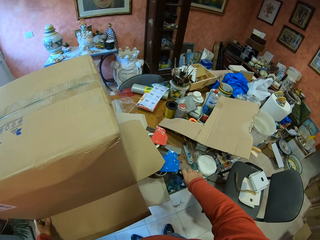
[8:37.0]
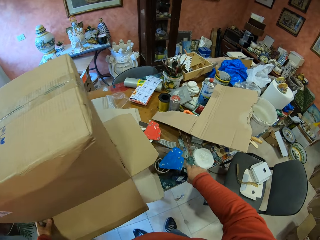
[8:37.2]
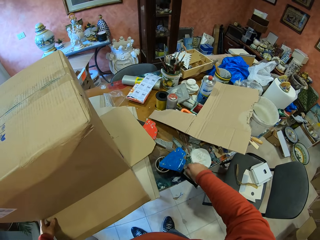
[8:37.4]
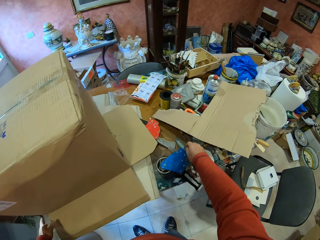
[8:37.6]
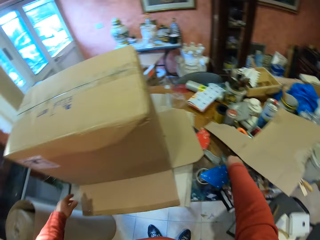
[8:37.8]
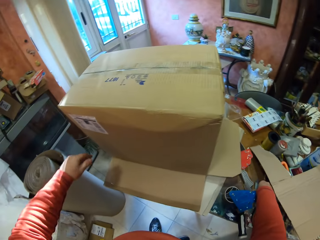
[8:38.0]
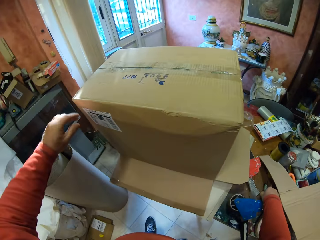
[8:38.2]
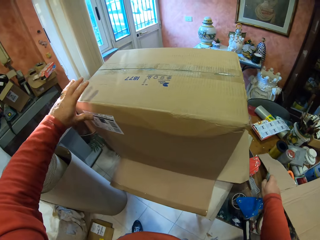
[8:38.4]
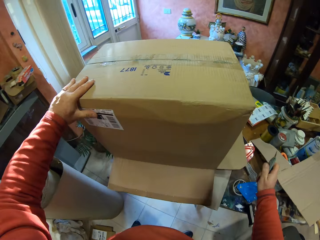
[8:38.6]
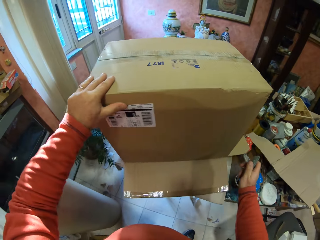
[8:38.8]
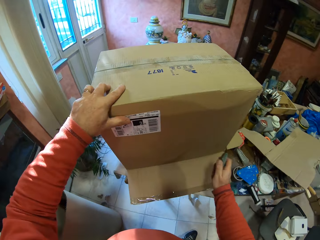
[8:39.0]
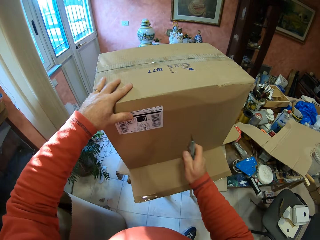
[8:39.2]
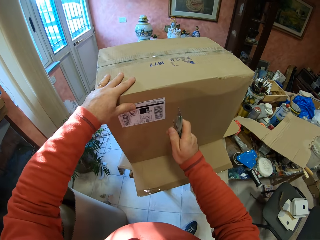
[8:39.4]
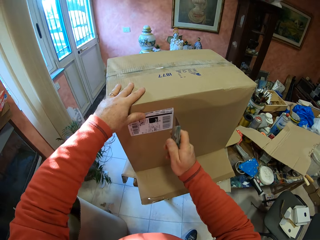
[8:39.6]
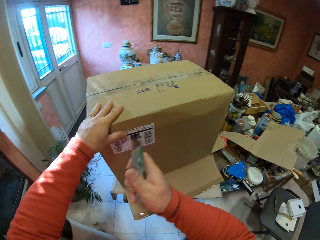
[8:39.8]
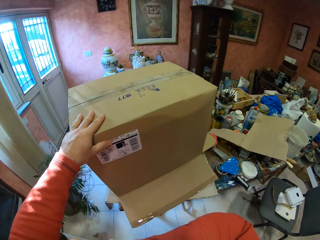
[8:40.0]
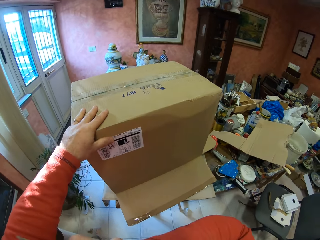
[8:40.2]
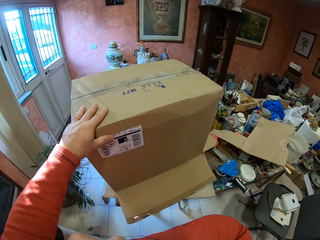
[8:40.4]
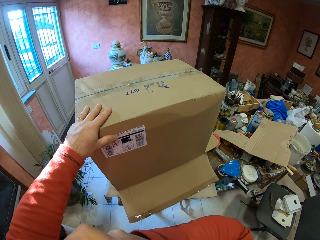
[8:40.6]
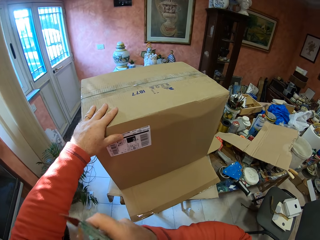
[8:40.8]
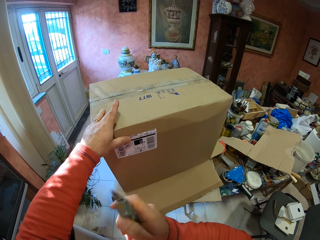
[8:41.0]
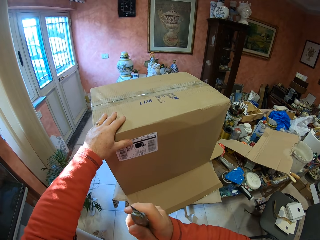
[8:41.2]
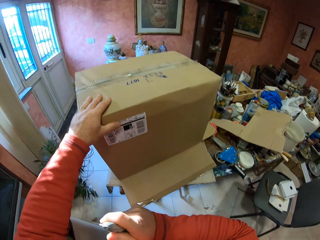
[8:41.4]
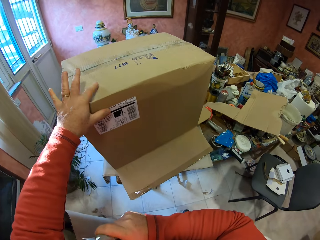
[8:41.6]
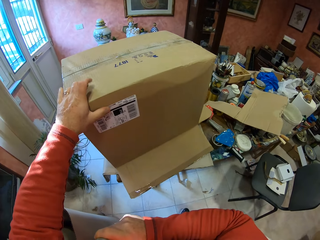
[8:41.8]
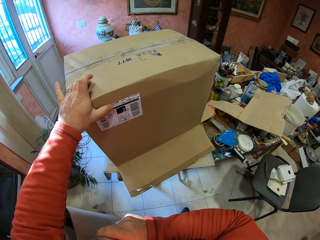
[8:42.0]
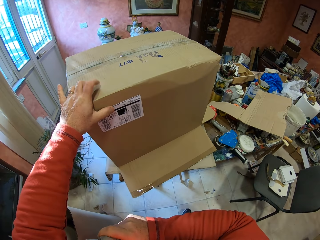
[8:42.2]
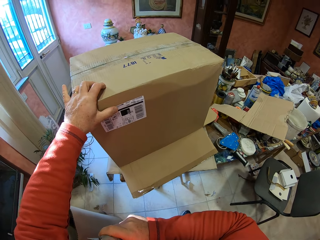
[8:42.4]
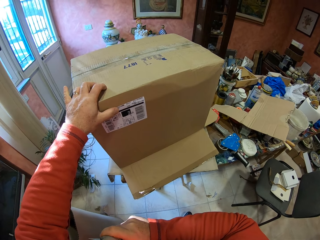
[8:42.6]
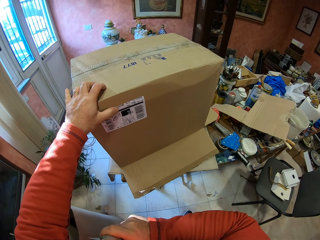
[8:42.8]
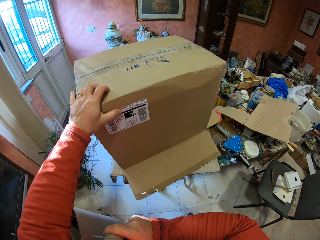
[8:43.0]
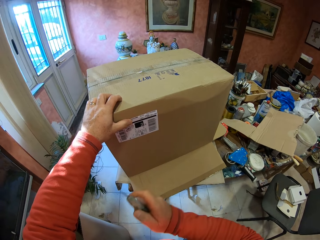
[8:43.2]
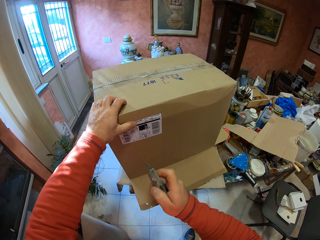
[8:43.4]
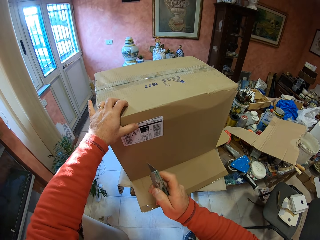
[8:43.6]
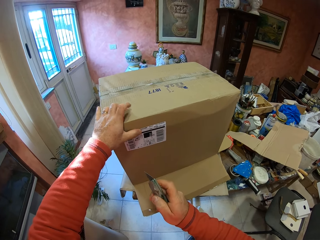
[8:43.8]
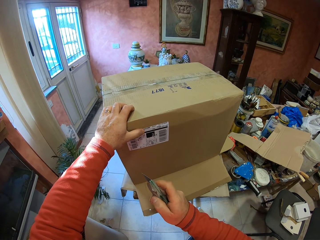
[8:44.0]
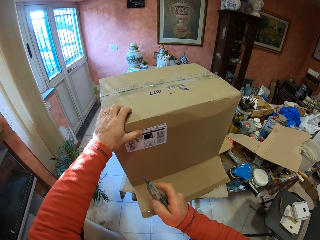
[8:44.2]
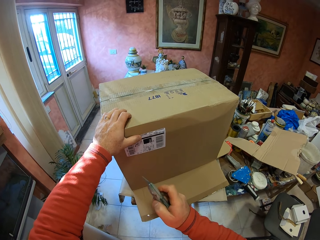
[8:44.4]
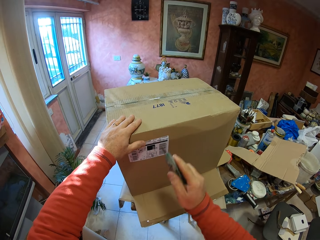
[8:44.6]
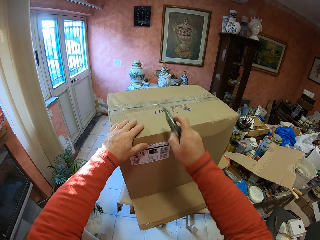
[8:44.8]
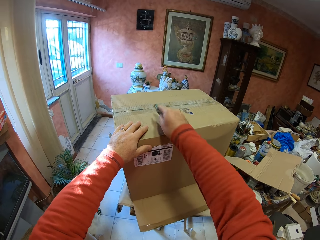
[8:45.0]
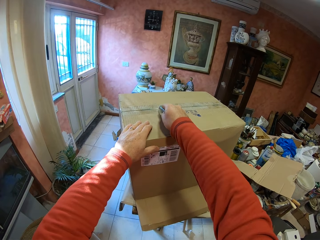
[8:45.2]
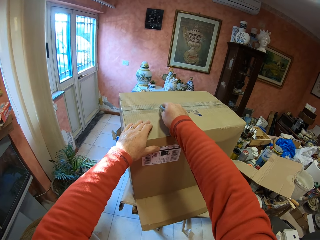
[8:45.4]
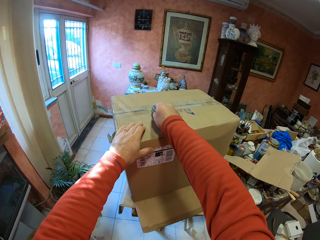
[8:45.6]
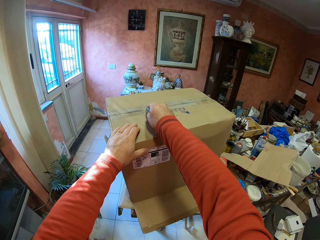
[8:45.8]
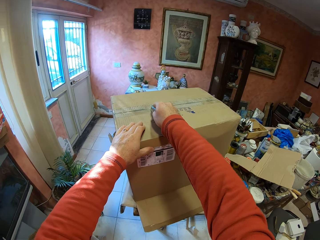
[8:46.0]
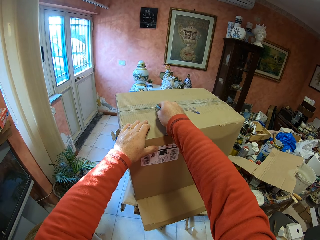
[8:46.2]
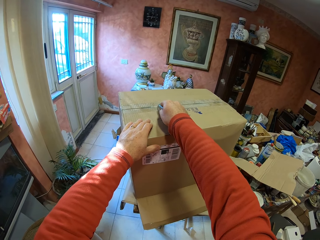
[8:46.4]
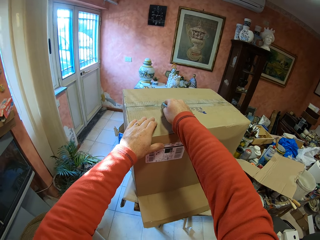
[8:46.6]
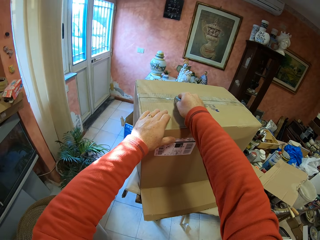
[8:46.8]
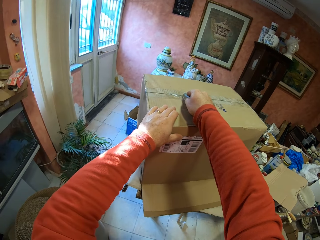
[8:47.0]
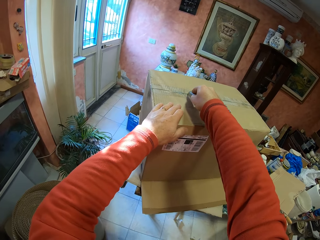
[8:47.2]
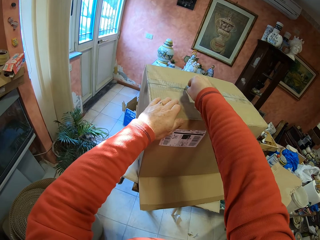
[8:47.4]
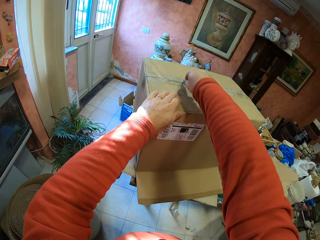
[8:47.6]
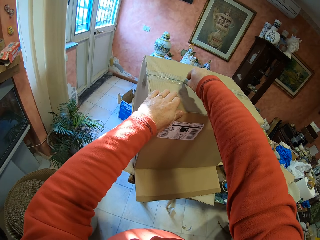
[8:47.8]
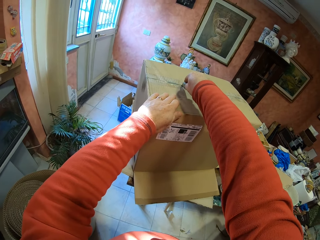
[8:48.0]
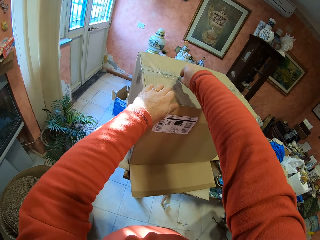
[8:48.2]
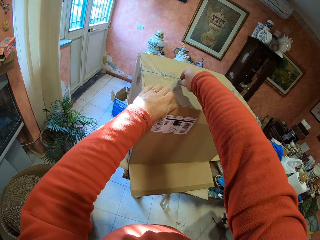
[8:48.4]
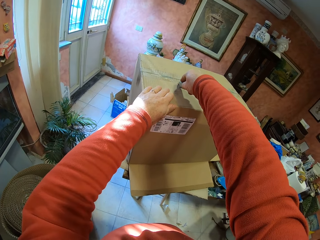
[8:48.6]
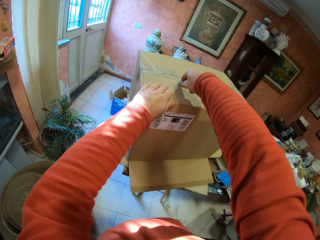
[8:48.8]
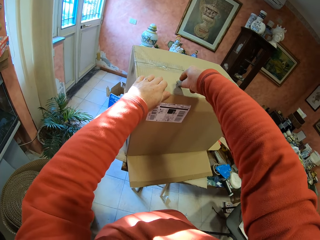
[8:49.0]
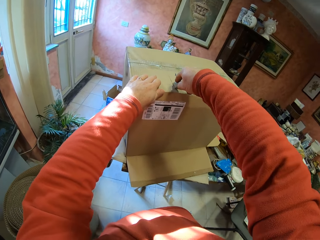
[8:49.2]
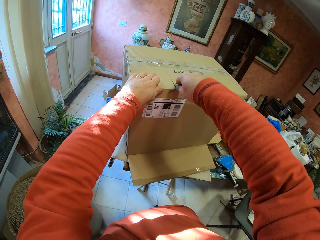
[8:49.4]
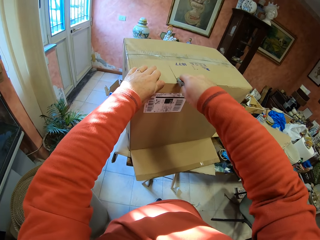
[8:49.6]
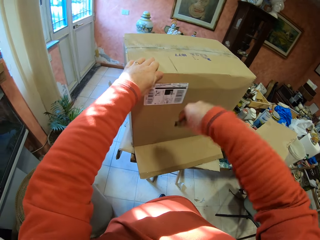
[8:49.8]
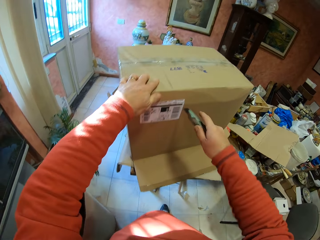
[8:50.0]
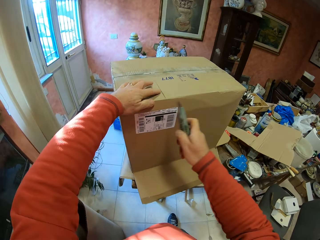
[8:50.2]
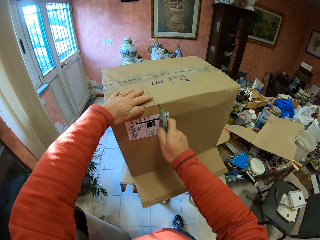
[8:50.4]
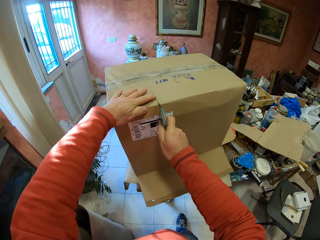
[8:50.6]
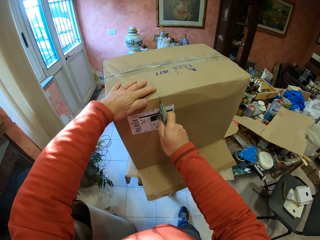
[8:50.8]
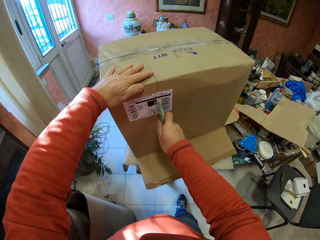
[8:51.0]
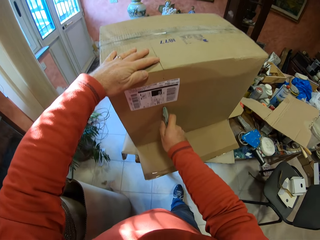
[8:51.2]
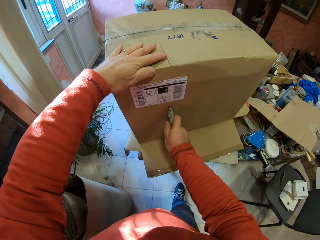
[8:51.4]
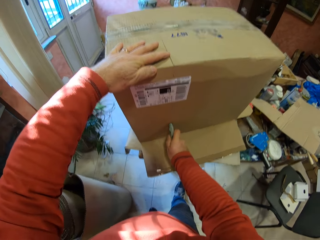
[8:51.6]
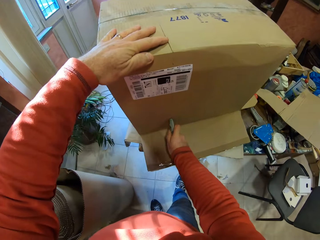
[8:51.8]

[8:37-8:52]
The camera wearer places the carton box on the table. He pushes the handled tape dispenser on the table. He picks up the utility knife on the table. He holds the carton box with his left hand. He moves his right hand. He hits the carton box with his fingers. He looks at the box. He cuts the carton box with the utility knife.

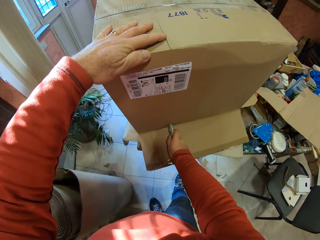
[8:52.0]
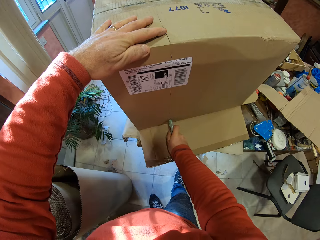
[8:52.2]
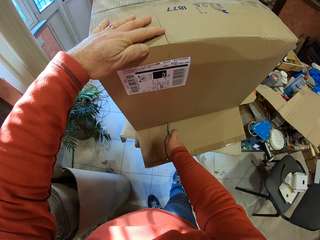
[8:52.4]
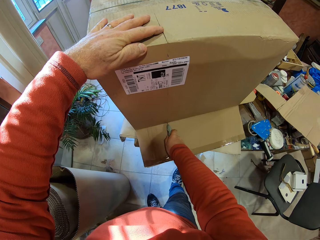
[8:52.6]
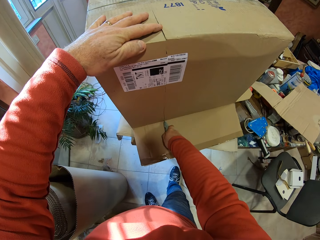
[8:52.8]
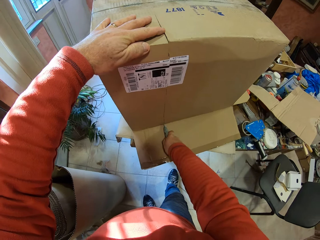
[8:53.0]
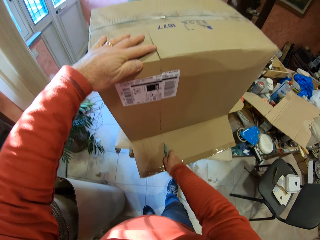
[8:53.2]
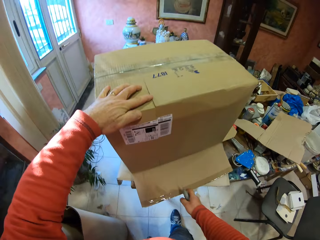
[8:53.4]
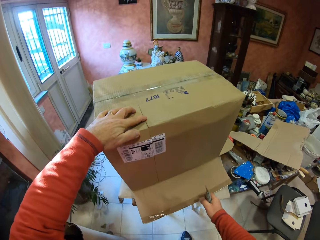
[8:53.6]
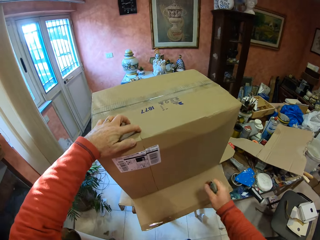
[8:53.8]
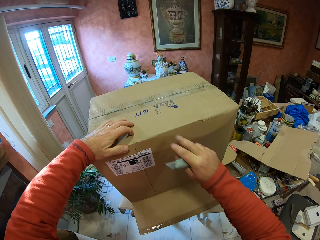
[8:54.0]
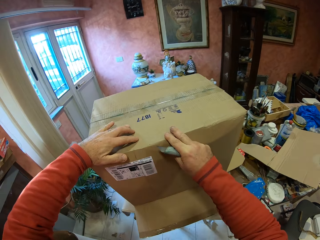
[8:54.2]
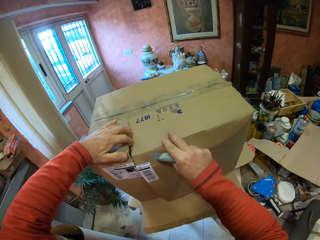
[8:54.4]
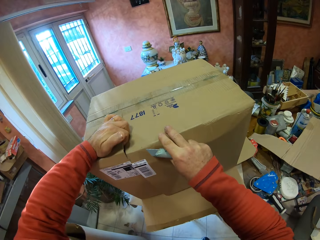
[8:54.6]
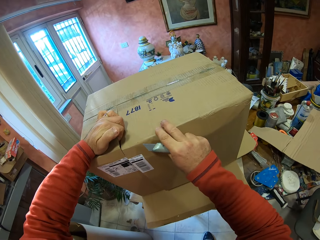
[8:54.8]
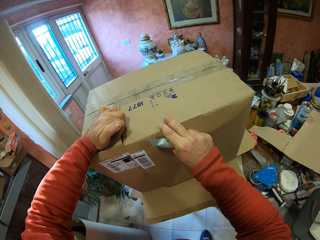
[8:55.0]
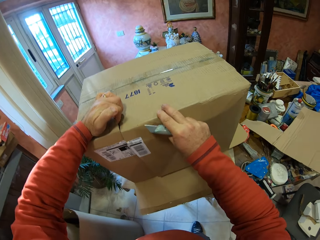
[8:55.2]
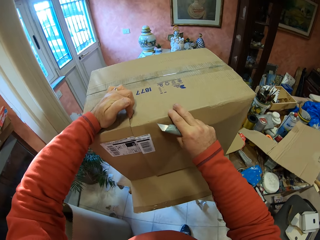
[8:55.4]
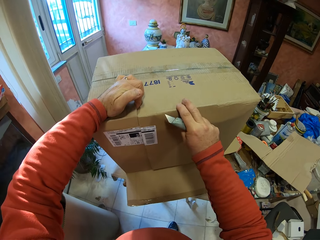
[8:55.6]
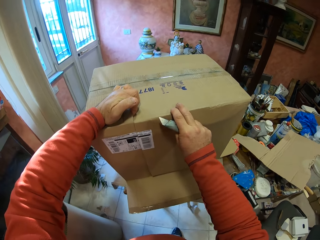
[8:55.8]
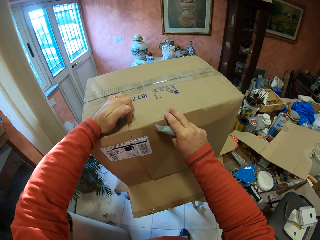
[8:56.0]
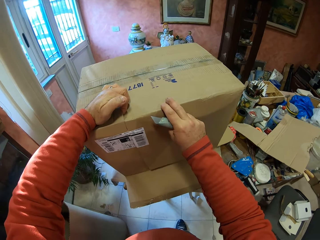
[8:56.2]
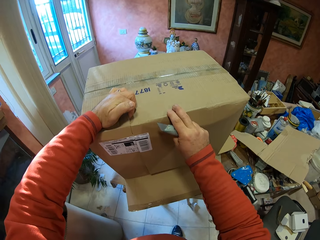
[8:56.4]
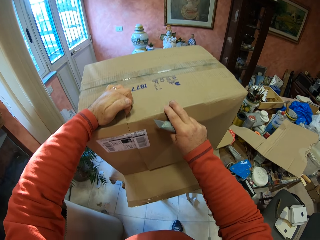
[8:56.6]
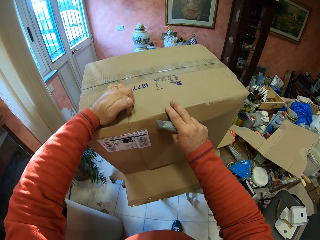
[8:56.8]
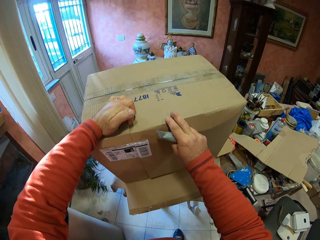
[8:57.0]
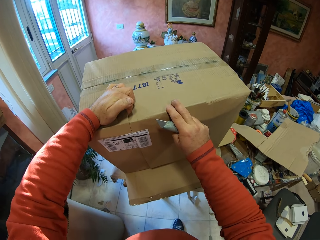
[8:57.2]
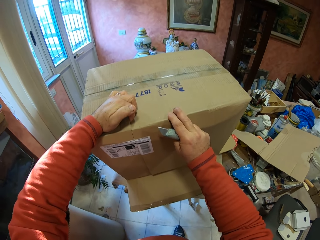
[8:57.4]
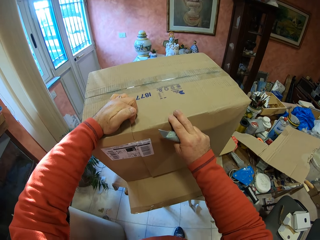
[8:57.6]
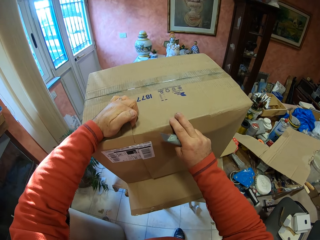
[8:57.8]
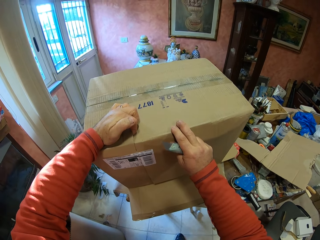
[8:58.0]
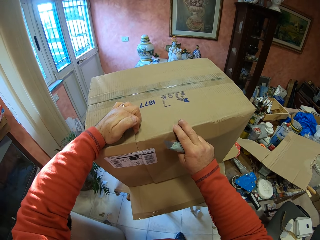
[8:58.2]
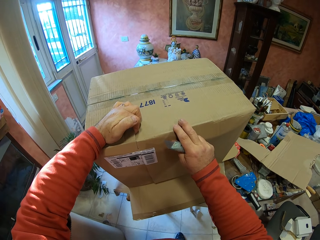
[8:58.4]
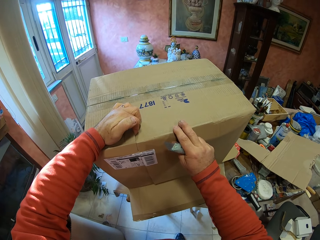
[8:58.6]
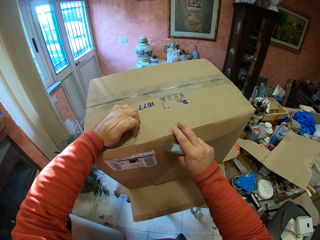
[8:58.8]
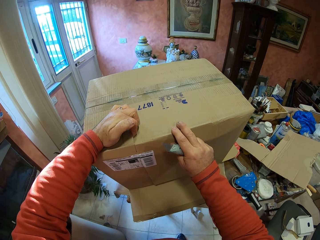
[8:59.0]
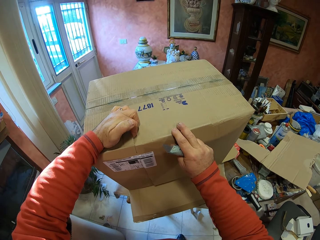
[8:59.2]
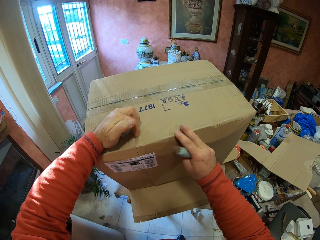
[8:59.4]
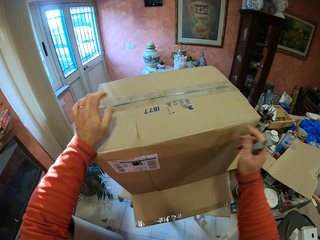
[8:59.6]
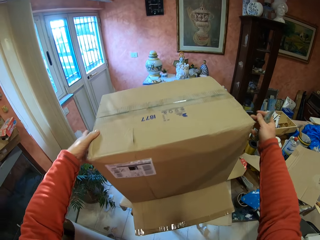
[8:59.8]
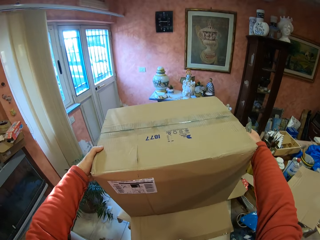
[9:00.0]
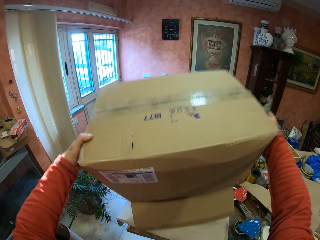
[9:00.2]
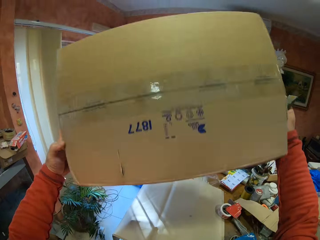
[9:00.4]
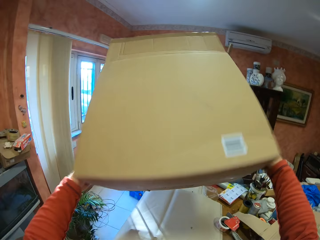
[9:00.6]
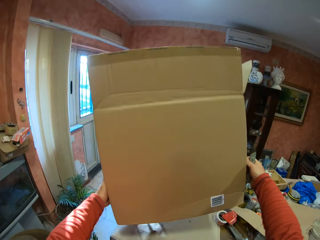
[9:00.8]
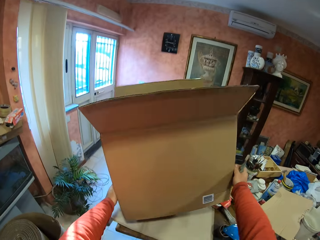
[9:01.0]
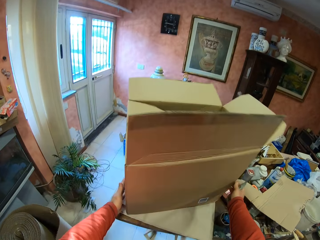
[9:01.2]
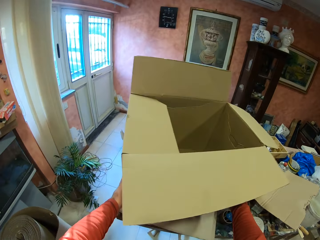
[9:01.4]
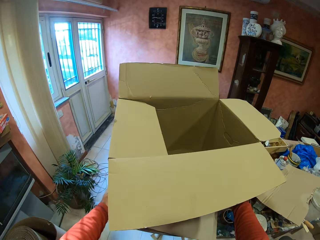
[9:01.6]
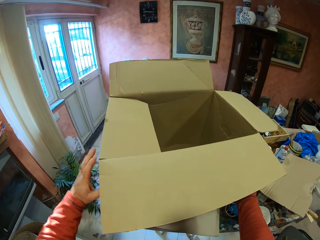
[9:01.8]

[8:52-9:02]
The camera wearer pulls the carton box. They lift the carton box. They place the carton box on the table.
